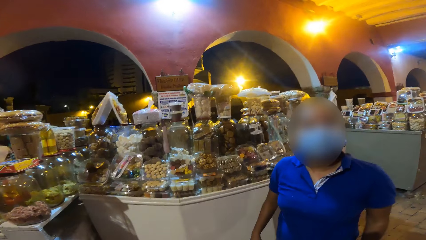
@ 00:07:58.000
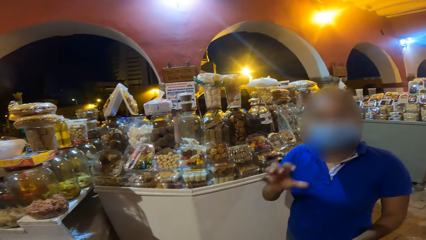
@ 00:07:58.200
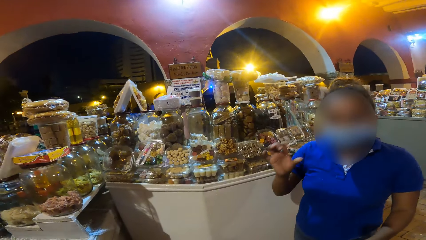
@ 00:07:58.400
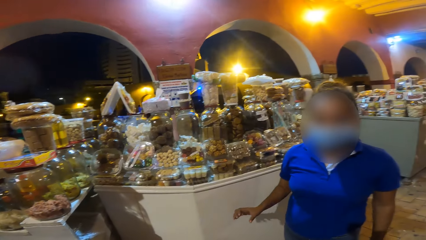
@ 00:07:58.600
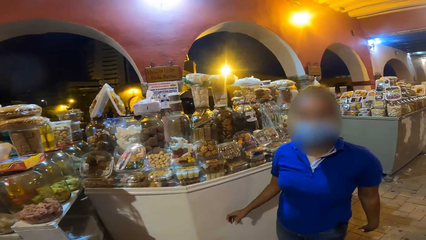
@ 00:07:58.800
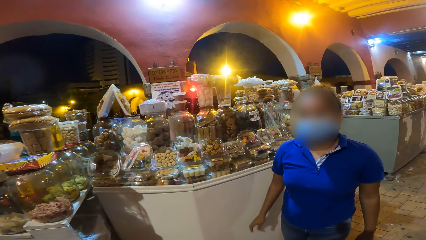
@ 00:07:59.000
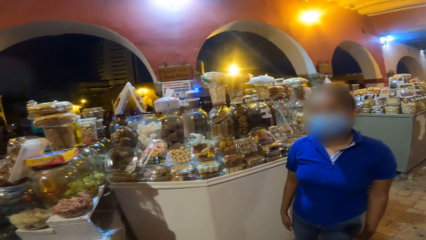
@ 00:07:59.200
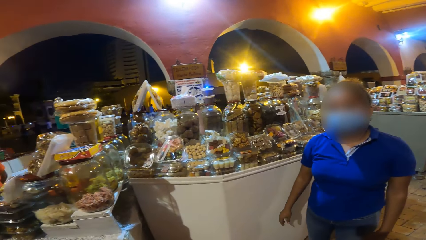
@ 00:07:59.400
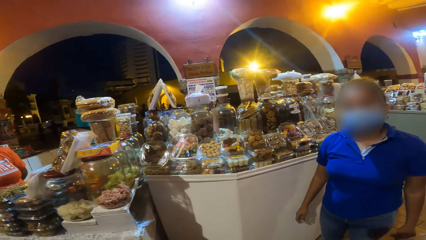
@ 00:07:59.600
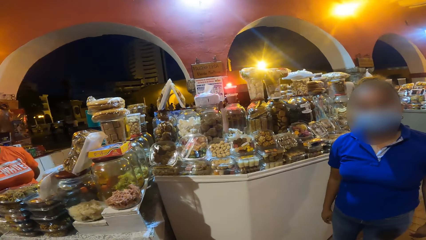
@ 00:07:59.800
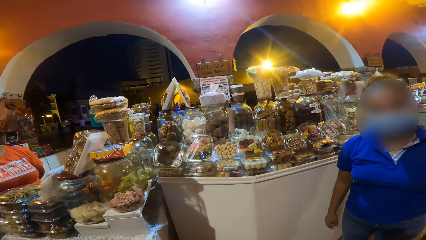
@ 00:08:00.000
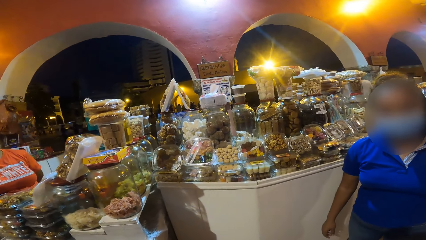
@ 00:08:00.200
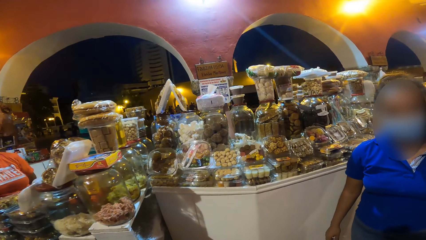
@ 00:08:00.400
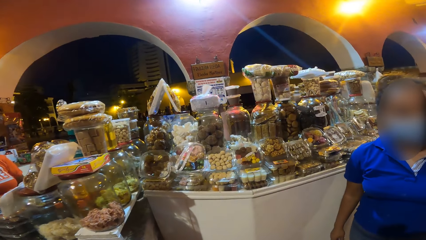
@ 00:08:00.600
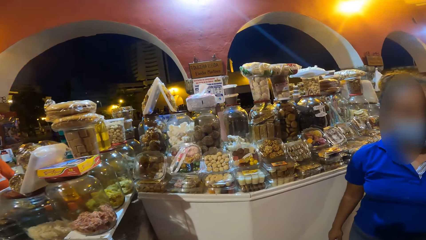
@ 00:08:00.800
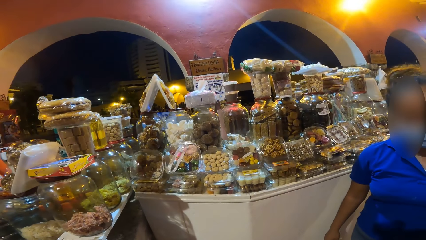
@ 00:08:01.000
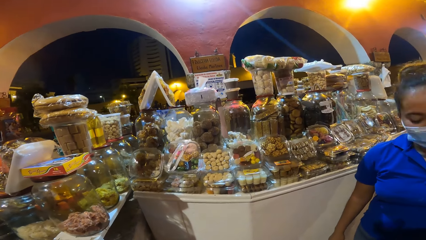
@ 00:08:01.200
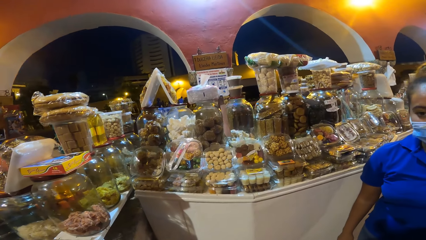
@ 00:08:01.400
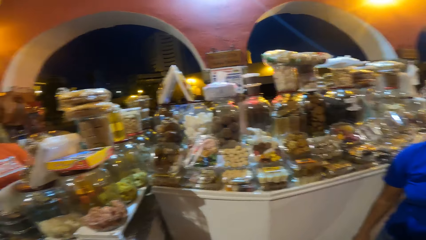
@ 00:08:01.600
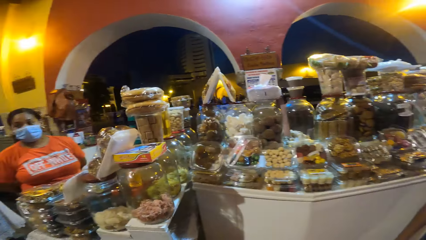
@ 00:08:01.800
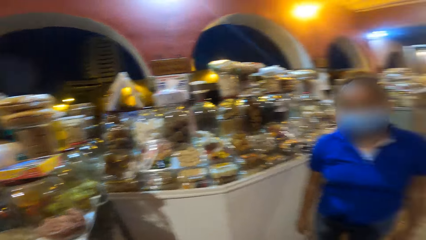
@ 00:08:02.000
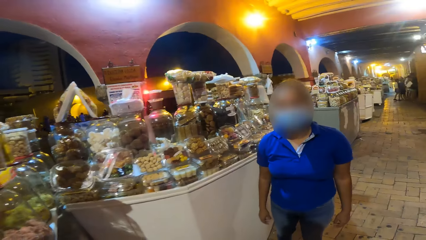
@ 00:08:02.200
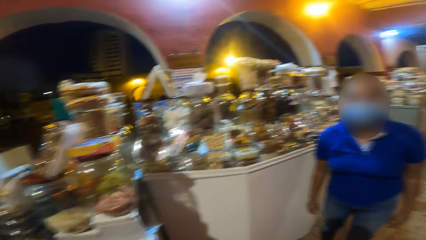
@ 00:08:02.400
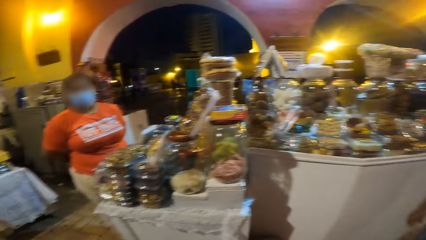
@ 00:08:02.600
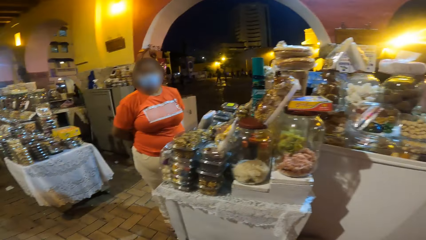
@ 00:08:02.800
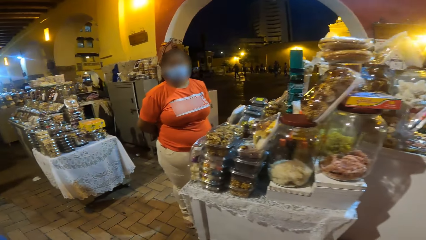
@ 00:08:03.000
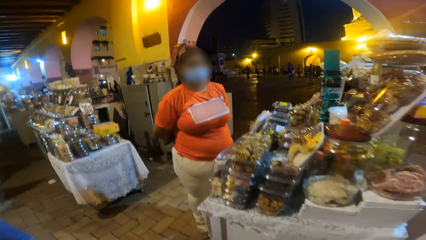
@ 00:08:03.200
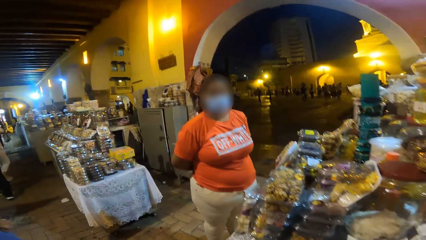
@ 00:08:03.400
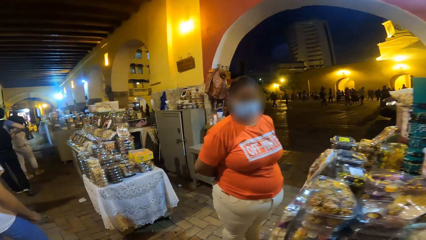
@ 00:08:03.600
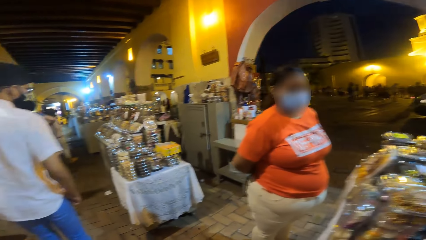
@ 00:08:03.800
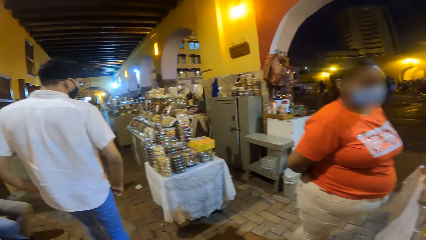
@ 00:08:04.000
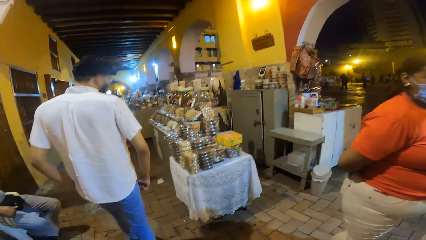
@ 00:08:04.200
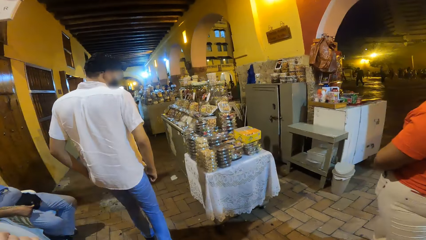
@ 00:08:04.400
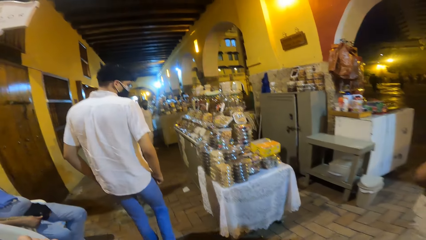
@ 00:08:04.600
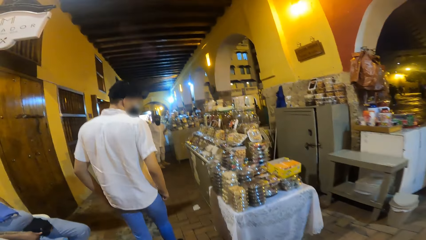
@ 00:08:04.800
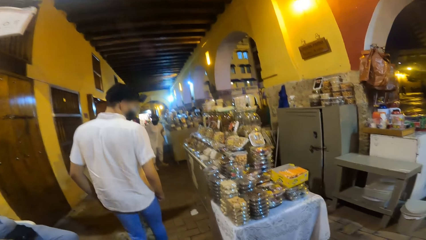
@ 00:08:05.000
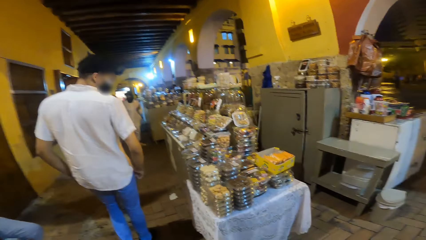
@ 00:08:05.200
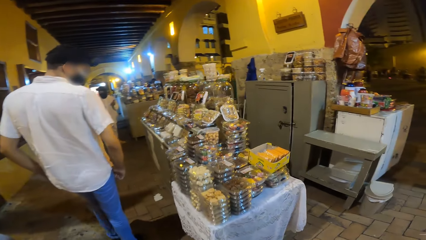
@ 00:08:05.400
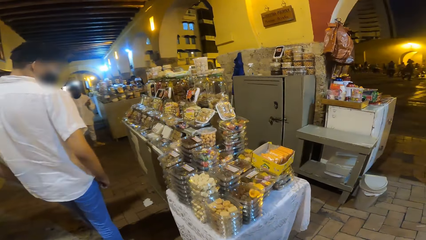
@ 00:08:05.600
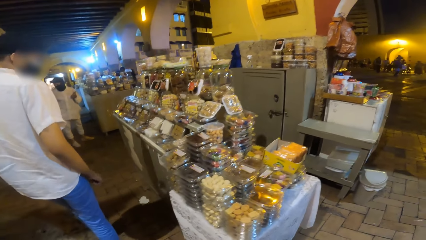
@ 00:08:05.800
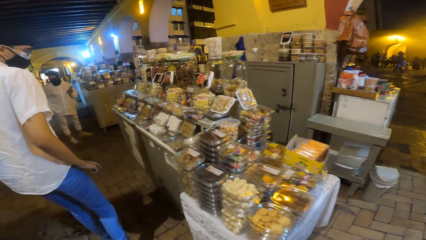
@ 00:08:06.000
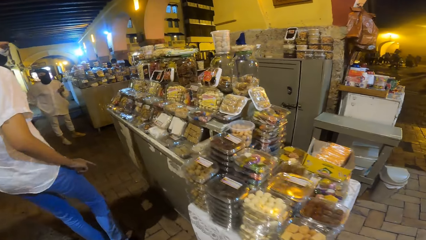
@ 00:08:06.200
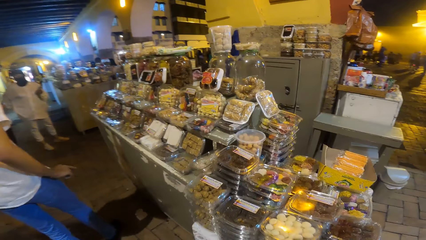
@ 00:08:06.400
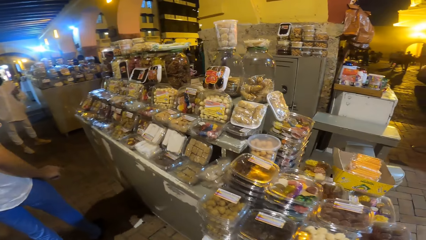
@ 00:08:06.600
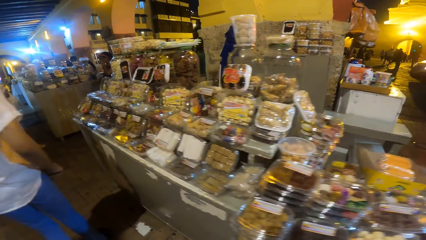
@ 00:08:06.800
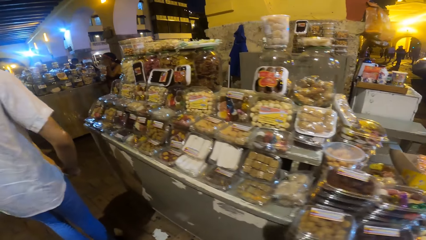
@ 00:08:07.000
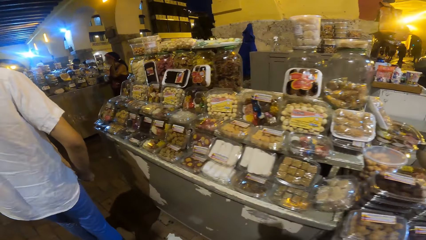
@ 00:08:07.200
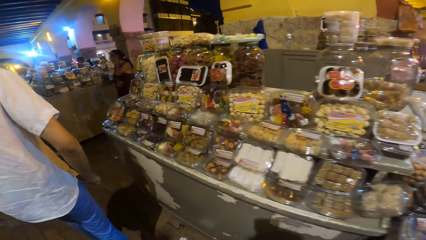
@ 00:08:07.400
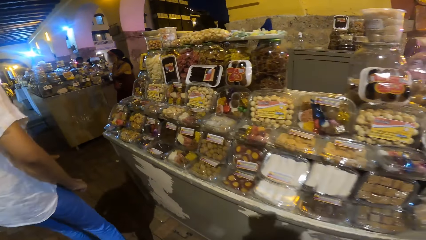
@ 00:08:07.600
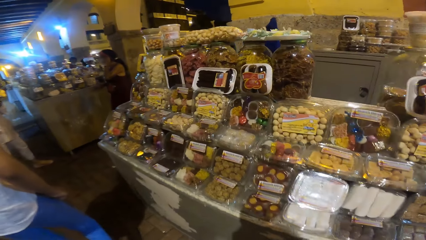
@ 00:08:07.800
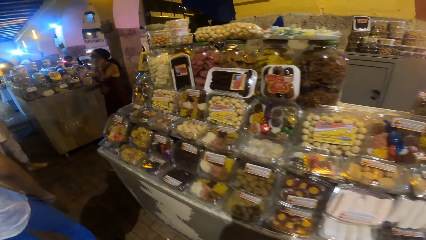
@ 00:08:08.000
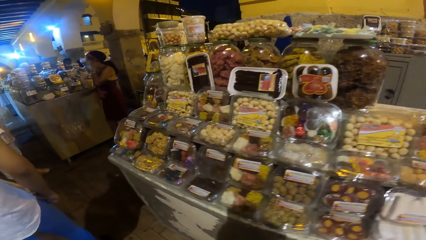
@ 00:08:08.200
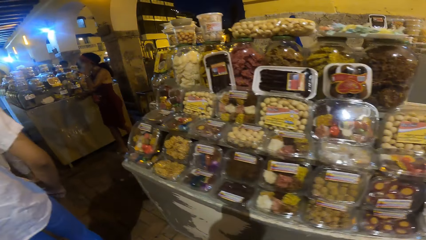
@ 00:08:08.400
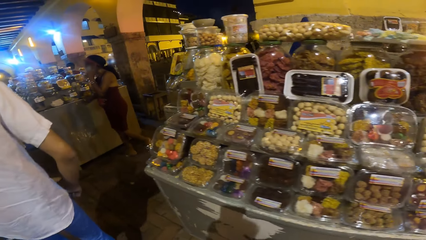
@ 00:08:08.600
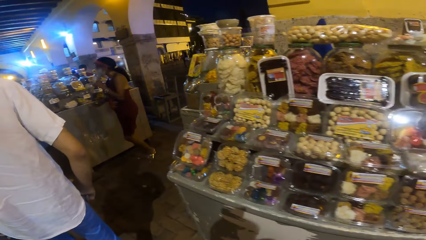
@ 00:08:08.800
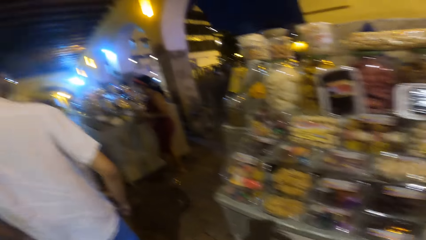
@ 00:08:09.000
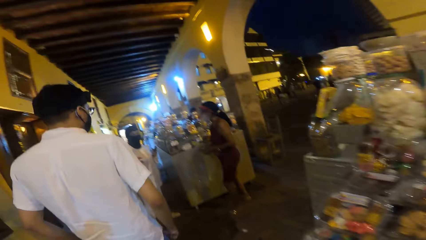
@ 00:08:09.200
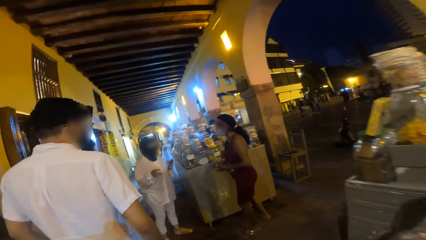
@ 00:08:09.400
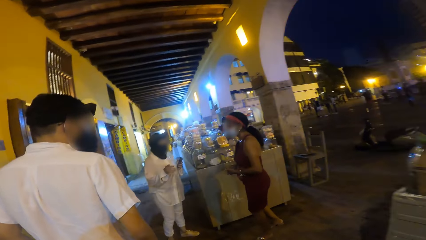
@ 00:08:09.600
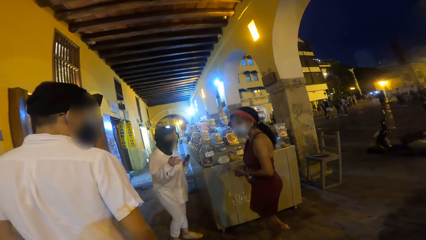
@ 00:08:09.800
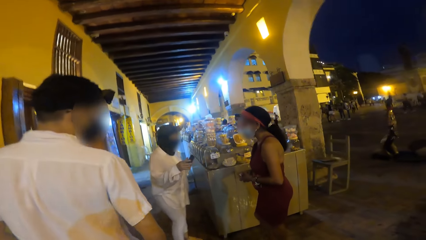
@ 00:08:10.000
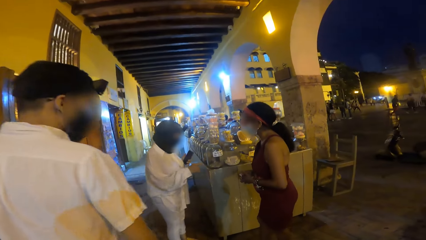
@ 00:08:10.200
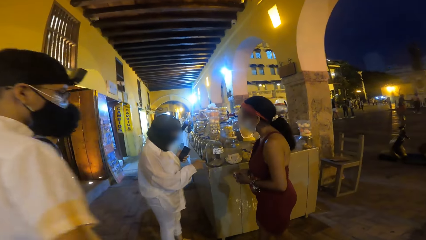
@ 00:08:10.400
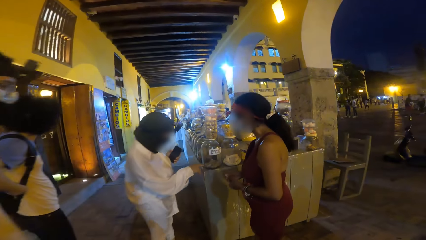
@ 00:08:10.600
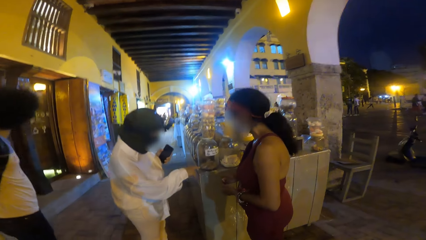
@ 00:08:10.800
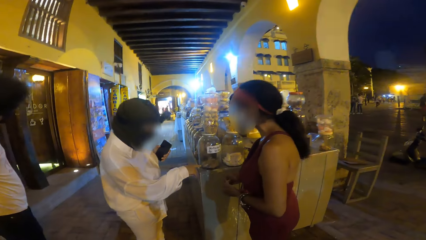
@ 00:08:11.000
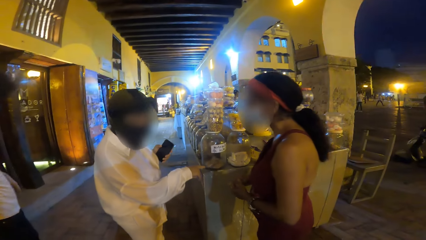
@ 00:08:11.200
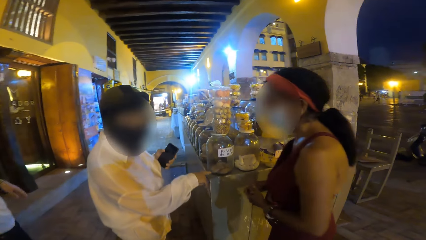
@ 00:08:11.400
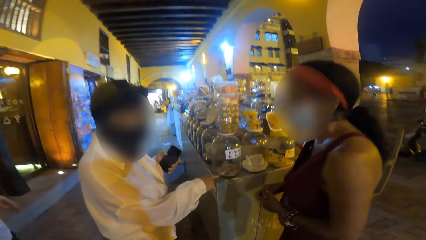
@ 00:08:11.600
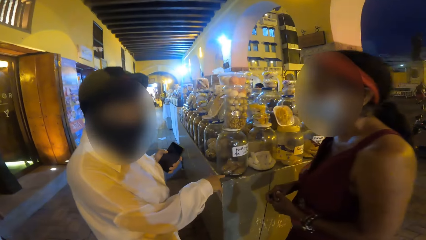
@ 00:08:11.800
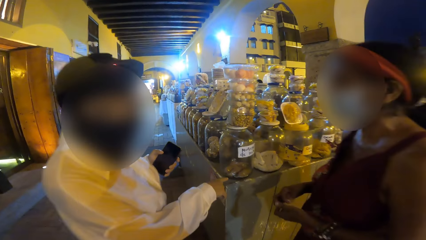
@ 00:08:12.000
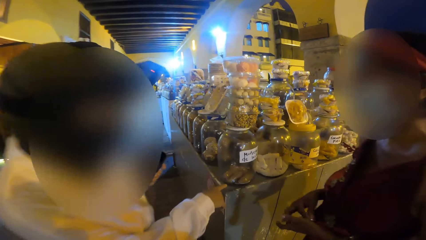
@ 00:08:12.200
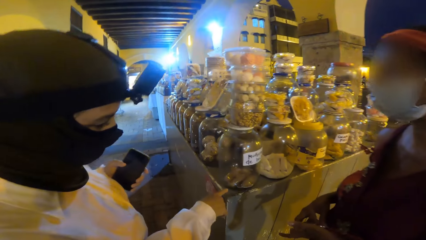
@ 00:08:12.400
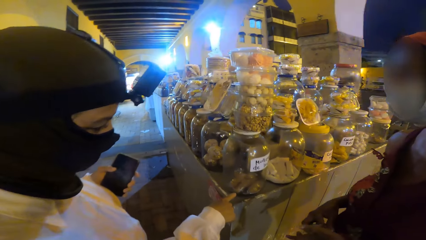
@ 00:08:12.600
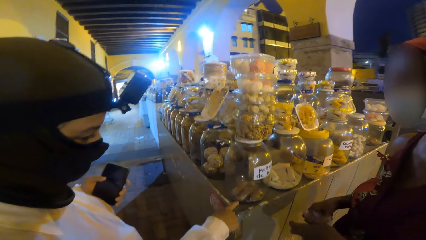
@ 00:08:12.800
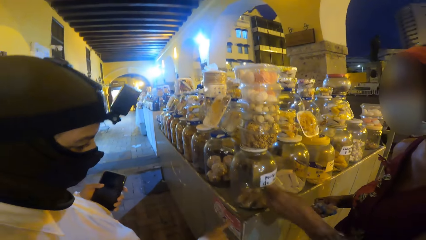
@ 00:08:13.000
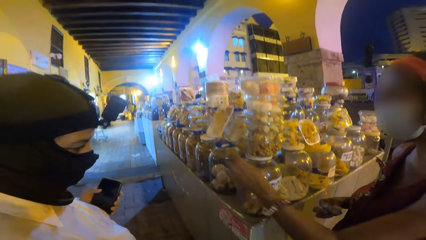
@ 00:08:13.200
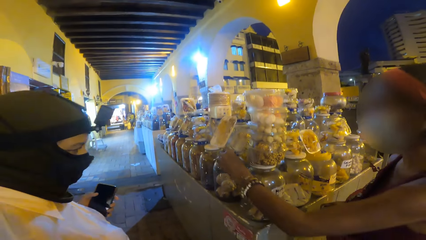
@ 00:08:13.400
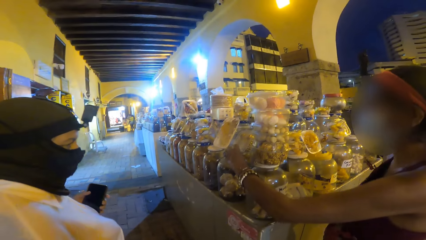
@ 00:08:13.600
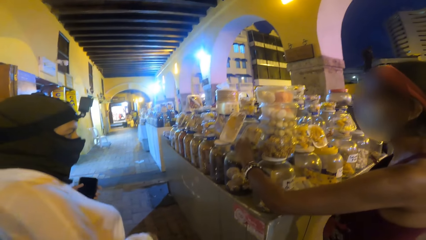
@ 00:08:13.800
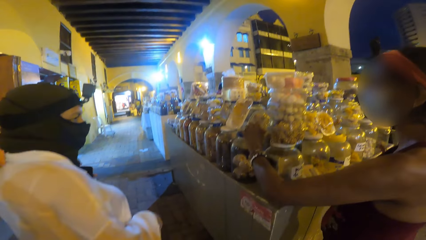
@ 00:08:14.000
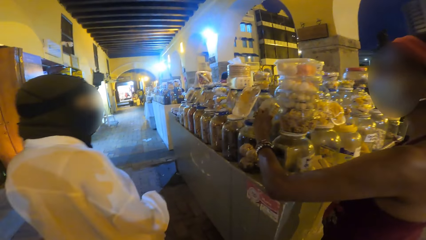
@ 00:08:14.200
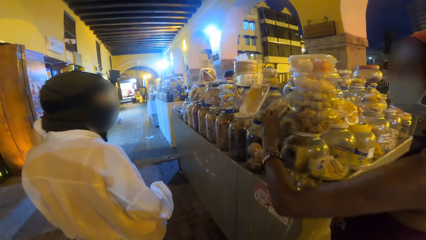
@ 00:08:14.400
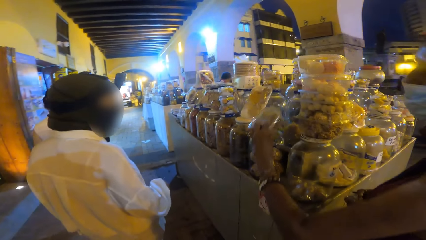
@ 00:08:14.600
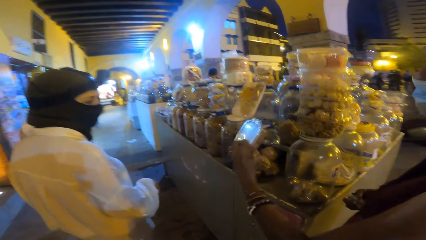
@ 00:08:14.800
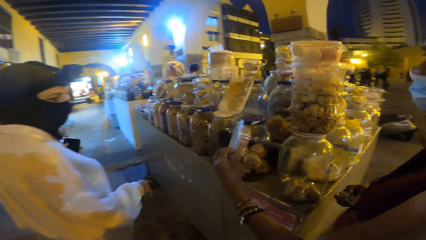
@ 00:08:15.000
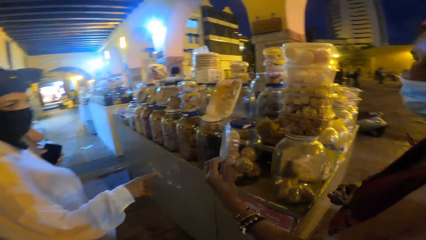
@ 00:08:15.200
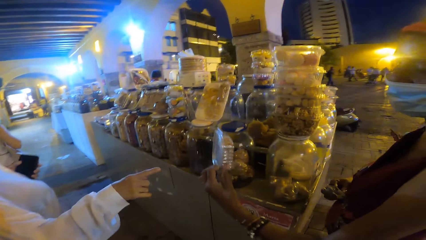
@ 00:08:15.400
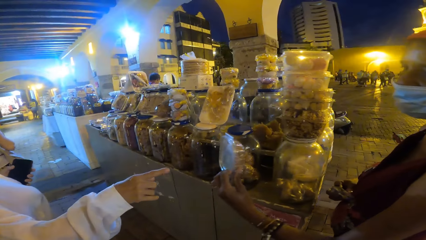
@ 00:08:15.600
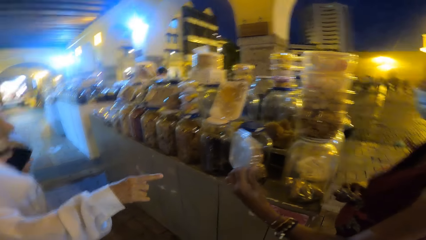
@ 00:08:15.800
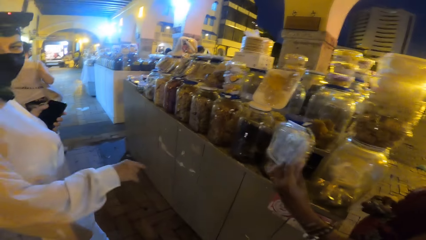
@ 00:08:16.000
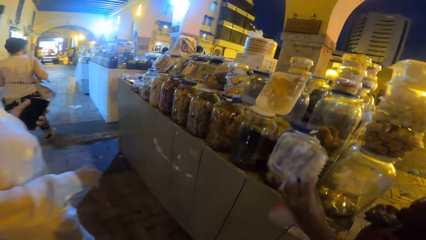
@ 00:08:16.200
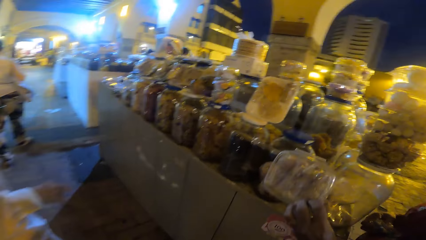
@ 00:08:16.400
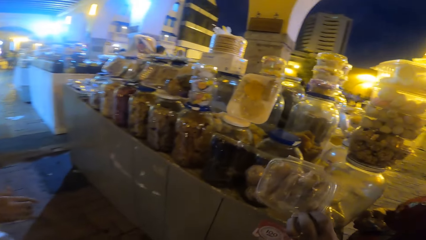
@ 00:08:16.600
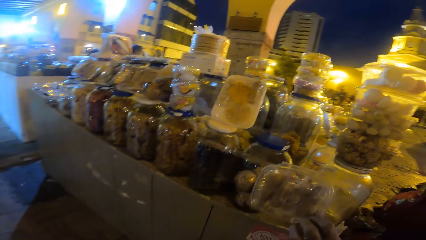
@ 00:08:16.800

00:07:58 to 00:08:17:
The camera wearer interacts with the woman. The man walks on the corridor. The camera wearer looks around. Another woman interacts with a third woman. The third woman picks up a plastic container on a stall with her left hand.
